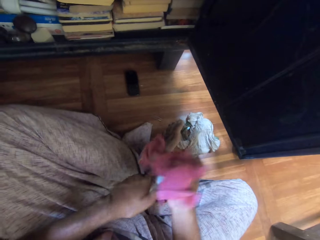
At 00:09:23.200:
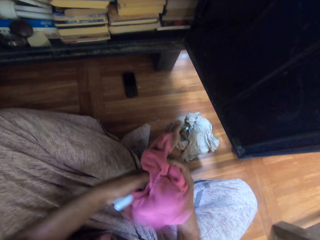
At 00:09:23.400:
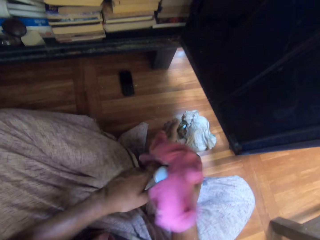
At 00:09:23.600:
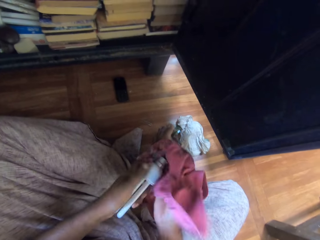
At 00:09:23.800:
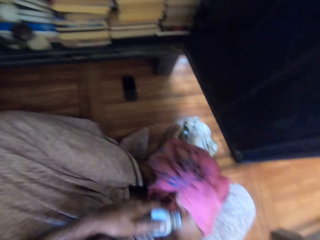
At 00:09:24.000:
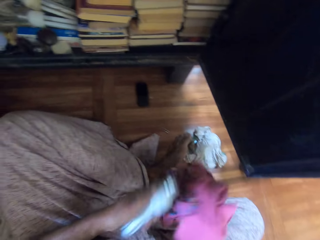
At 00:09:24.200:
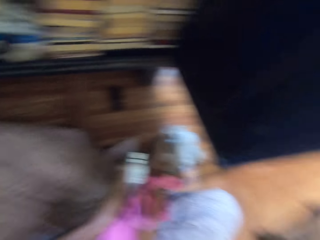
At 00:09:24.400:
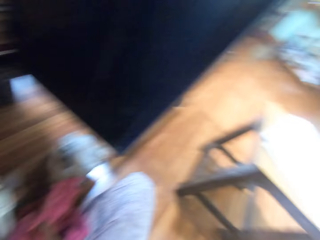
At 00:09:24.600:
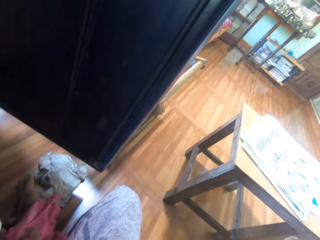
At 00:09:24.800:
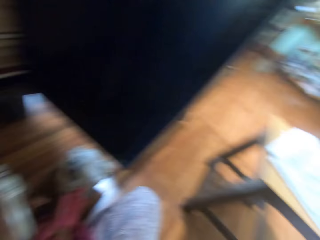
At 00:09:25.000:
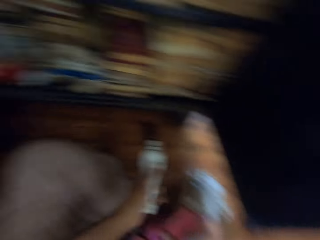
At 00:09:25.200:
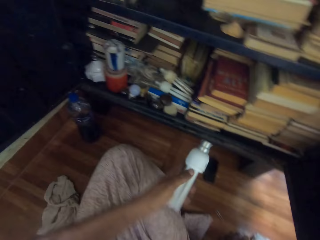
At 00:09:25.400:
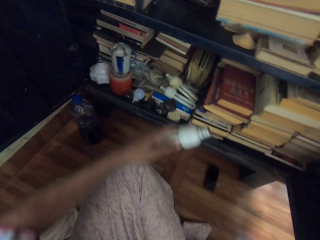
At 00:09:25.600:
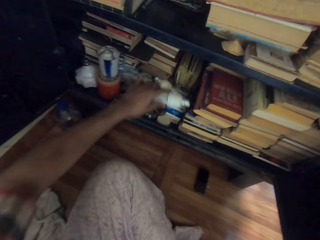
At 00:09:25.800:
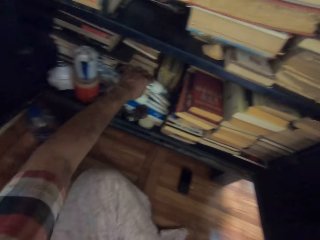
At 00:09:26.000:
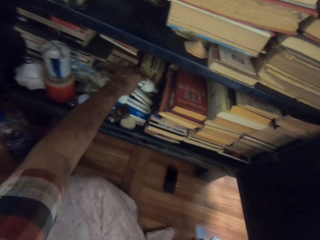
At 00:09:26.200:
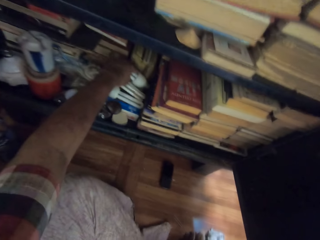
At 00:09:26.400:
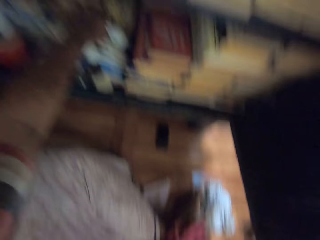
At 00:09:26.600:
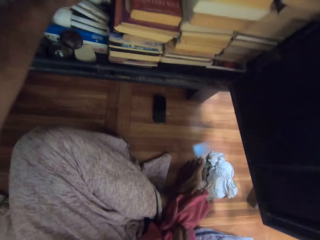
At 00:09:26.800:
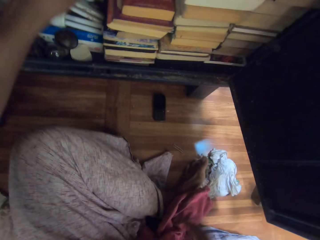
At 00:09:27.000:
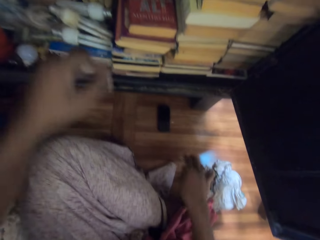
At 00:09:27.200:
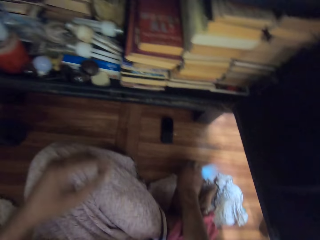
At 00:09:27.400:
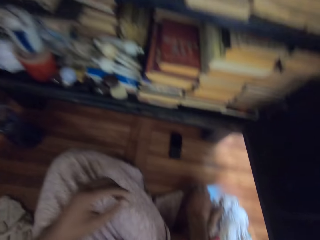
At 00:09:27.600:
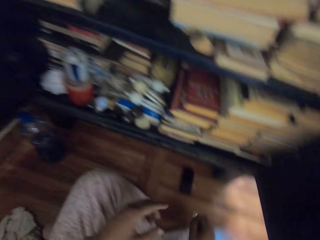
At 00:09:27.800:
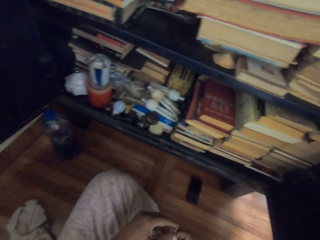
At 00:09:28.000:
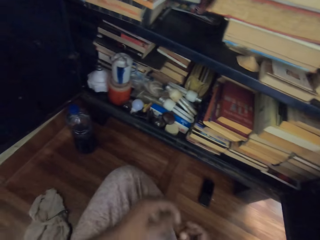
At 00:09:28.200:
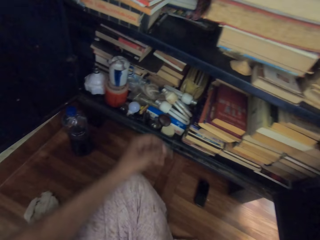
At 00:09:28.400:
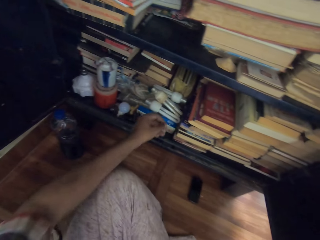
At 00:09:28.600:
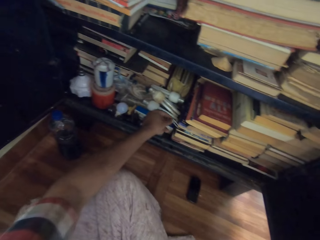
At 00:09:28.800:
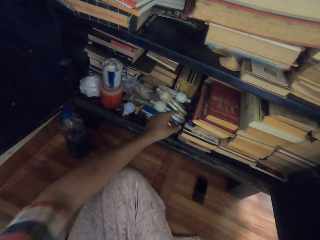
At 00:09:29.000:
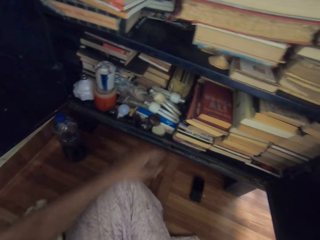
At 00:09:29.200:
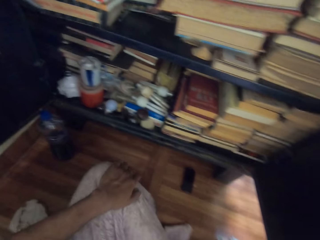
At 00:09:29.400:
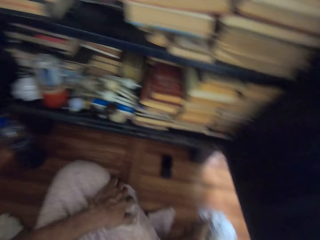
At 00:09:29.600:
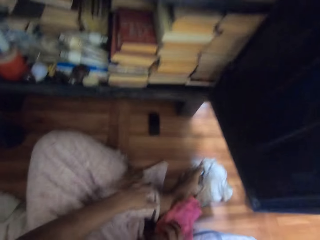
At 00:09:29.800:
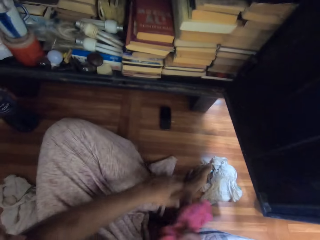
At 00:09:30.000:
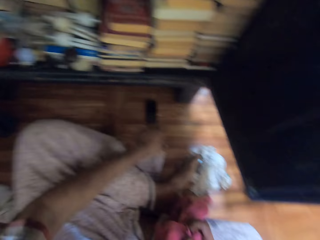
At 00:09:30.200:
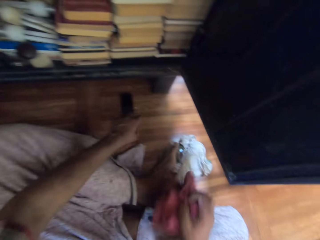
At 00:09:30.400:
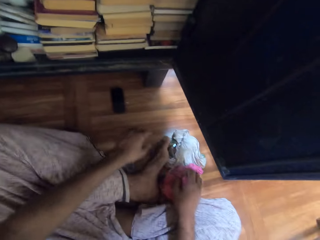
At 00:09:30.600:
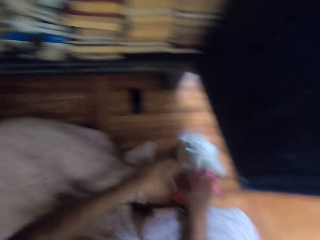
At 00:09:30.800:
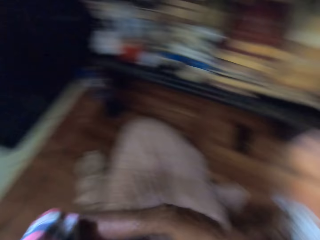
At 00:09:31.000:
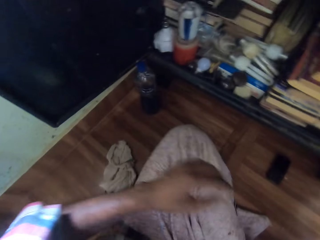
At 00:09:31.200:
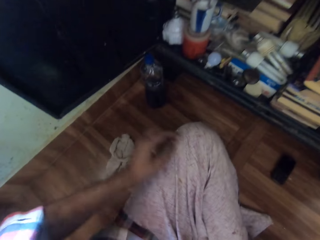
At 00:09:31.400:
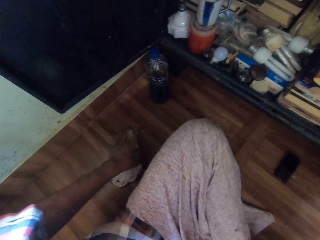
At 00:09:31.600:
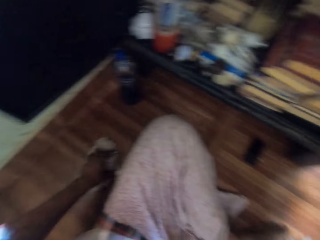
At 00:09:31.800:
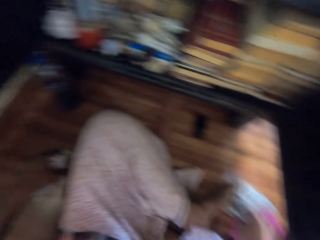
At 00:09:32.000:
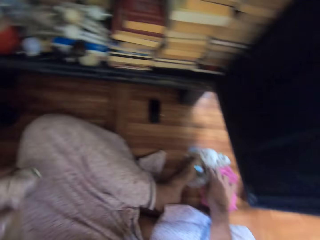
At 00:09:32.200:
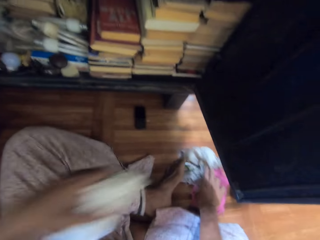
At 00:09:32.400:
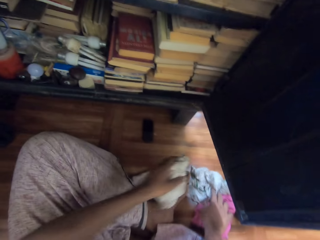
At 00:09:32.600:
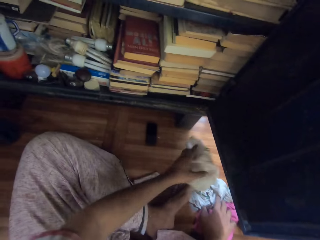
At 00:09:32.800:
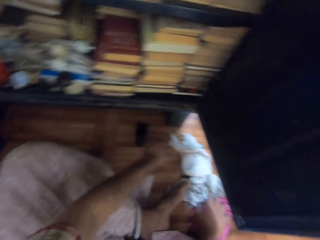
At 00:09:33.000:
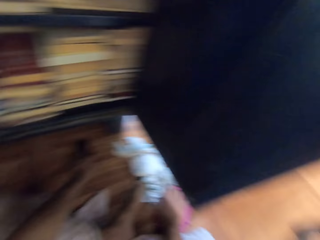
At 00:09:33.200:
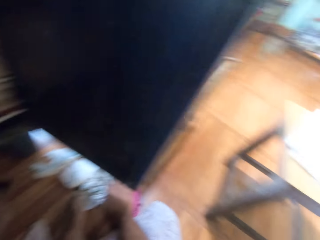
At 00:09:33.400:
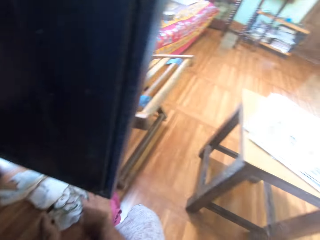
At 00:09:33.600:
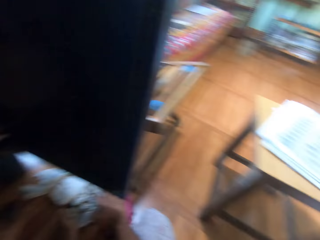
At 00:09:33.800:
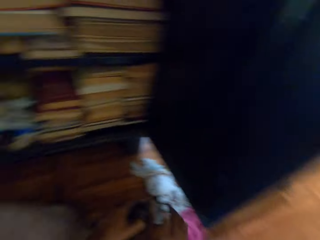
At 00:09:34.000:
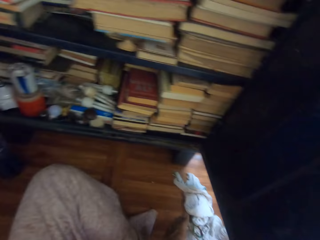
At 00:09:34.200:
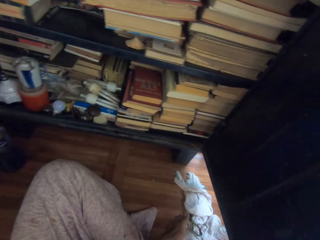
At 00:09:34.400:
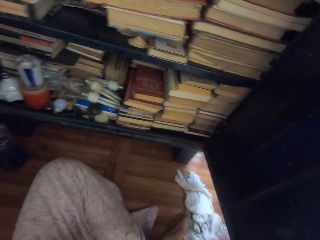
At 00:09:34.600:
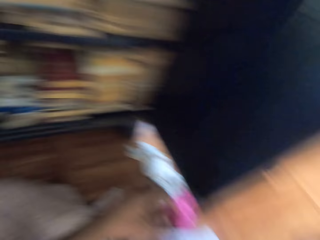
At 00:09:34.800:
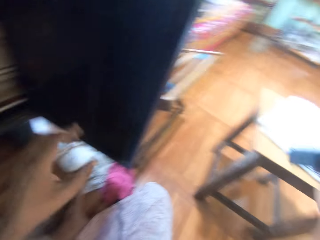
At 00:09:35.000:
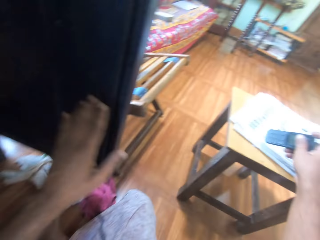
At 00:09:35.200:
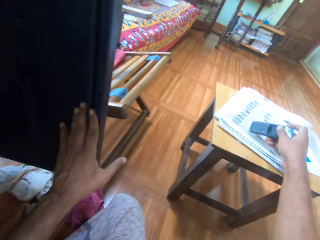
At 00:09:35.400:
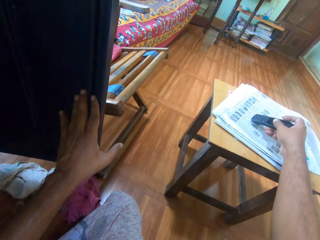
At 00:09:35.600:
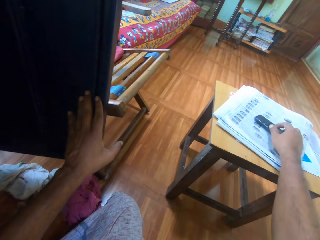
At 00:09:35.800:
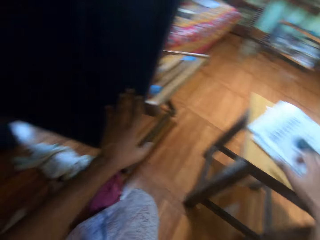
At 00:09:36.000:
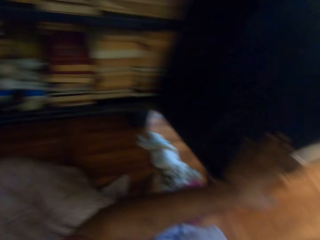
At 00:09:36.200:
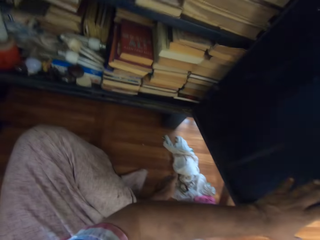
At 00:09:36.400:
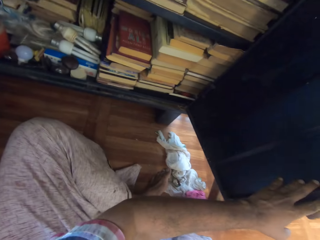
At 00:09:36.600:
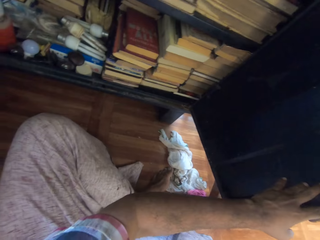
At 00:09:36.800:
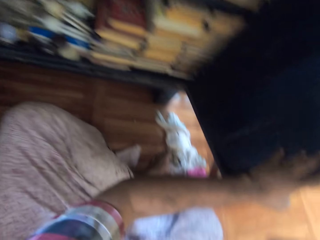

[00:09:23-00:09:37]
The camera wearer wipes the light bulb in his left hand with the piece of cloth in his right hand. He drops the light bulb in the bookshelf with his left hand. He picks a safety pin from the floor with his right hand. He passes the safety pin from his right hand to his left hand. He drops the safety pin in the bookshelf with his left hand. He rubs his trousers with his left hand. He drops the piece of cloth on the floor with his right hand. He picks the towel from the floor with his left hand. He drops the towel on the floor with his left hand. He picks the phone from the floor with his left hand. He passes the phone from his left hand to his right hand. He drops the phone on a table with his right hand. He pushes a door of the bookshelf with his left hand.

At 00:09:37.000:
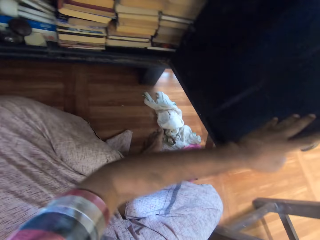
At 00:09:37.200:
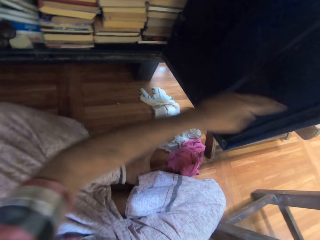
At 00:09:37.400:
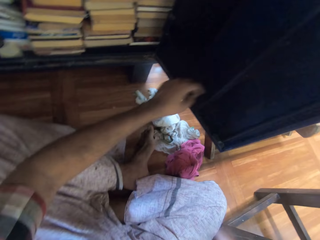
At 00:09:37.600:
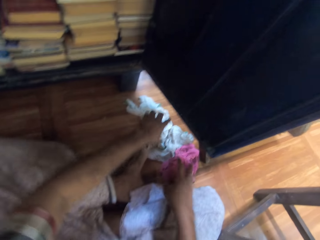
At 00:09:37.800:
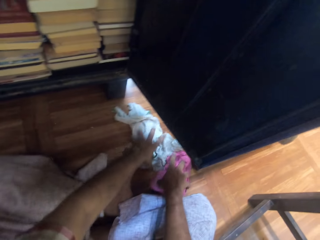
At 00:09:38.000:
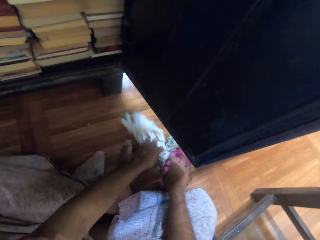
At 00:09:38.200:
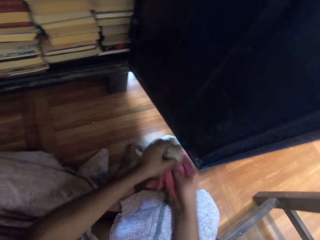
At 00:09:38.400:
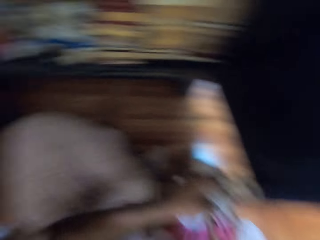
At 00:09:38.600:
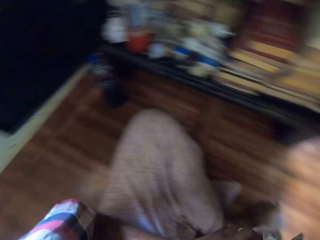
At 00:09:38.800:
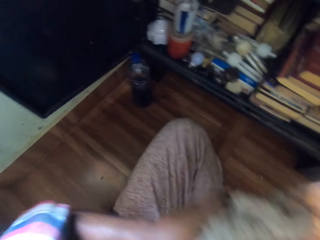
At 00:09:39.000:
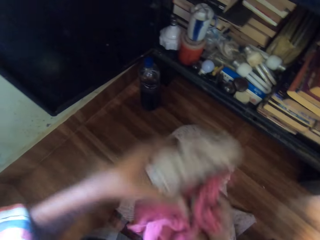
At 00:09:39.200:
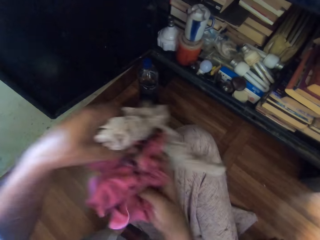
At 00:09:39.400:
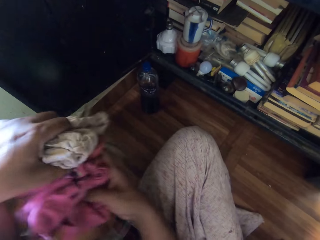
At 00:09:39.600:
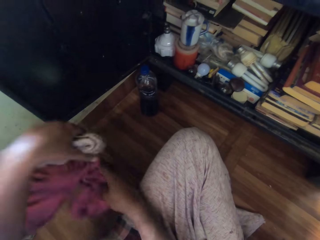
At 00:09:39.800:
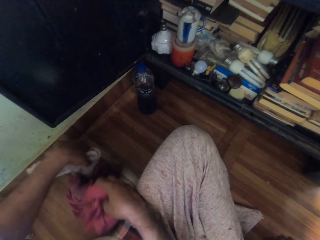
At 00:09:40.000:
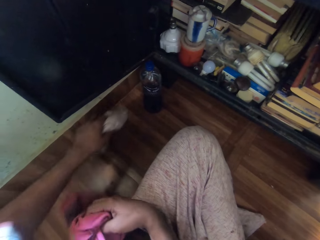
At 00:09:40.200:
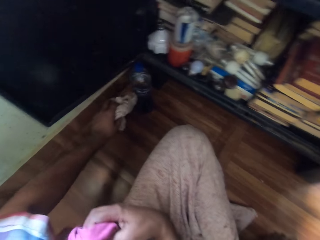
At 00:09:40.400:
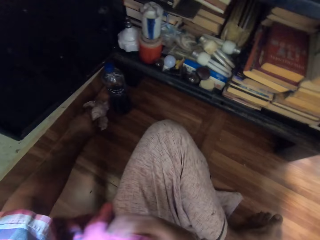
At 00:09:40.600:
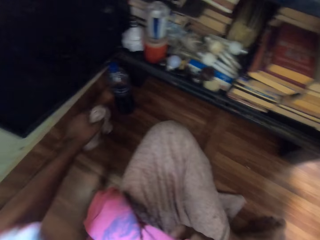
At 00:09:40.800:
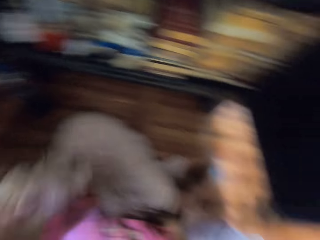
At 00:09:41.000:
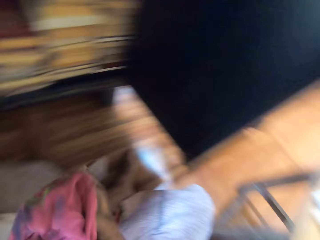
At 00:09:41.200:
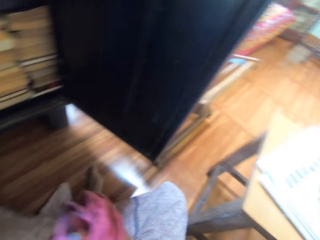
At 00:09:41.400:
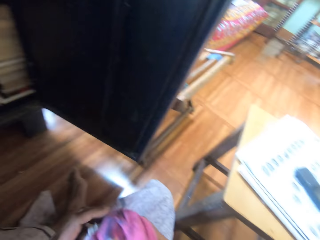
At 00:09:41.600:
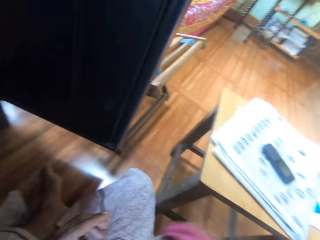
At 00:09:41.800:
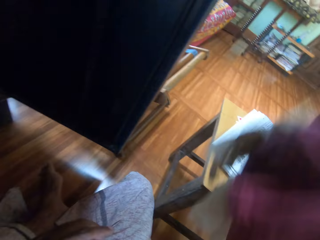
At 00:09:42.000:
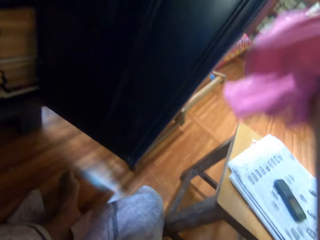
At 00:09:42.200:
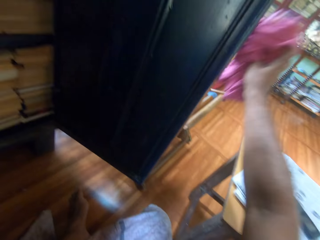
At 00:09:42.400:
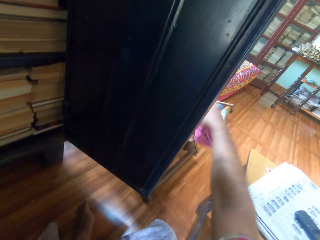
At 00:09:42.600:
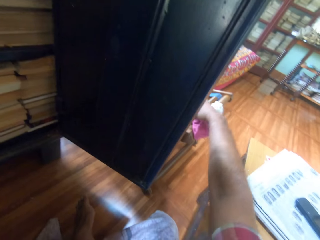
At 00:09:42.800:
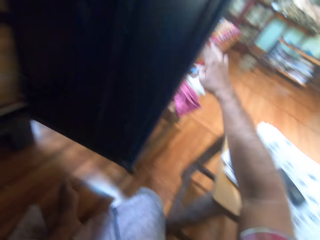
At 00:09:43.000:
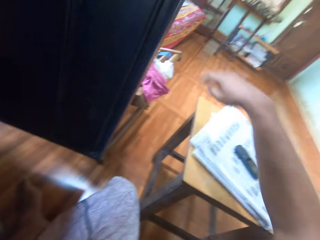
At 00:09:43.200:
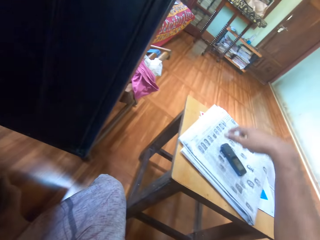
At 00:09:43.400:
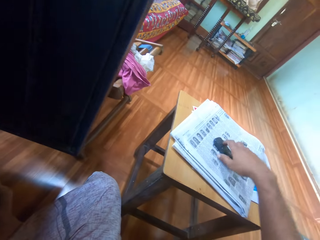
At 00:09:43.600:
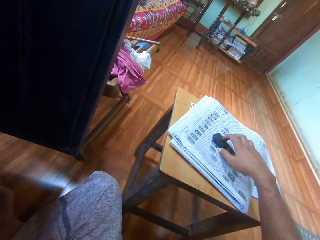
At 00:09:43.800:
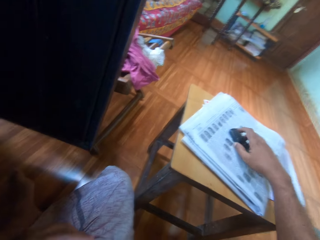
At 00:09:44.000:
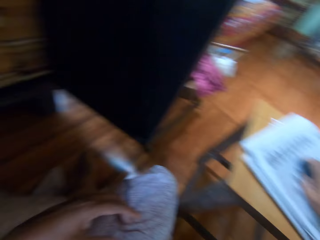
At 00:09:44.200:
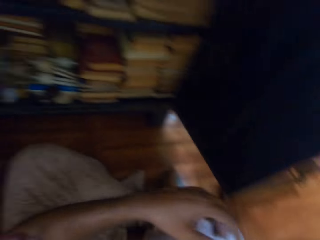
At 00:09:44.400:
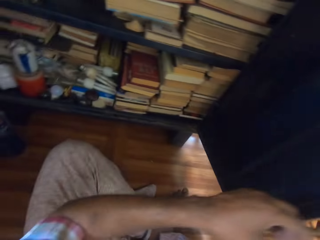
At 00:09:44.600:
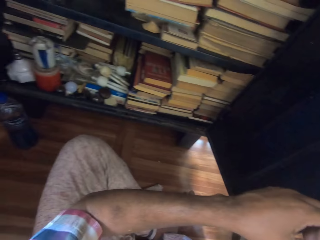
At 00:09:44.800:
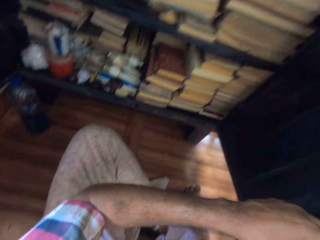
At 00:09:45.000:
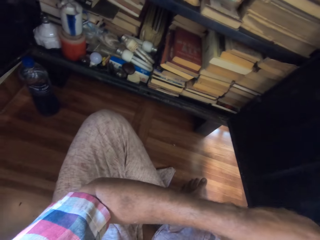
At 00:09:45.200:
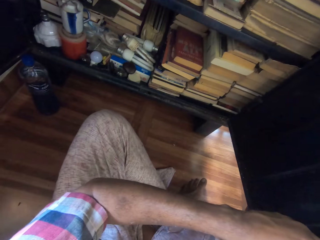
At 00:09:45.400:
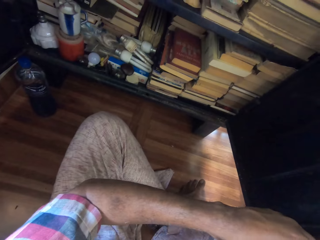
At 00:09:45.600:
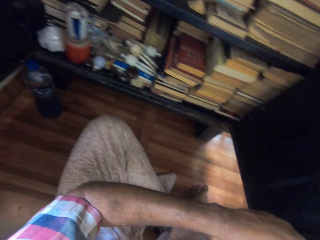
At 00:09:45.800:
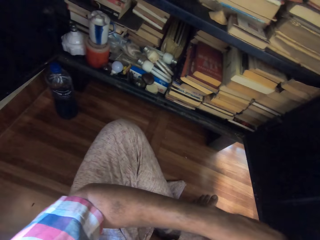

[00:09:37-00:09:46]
The camera wearer moves the shelf door. He picks up the piece of cloth from the floor with his right hand. He picks up the towel from the floor with his left hand. He moves the towel. He touches the floor with the towel in his left hand. He passes the towel from his left hand to his right hand. He drops the piece of cloth and the towel on a chair with his right hand. He picks up the phone from the table with his right hand.
